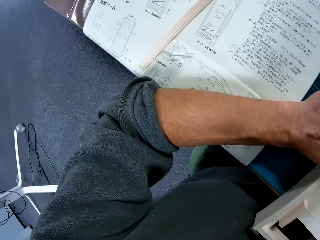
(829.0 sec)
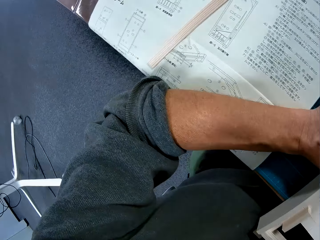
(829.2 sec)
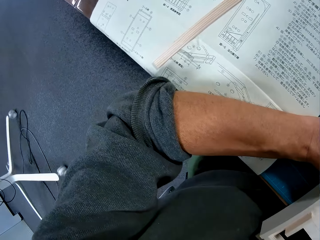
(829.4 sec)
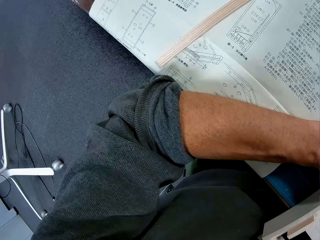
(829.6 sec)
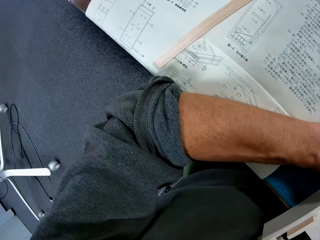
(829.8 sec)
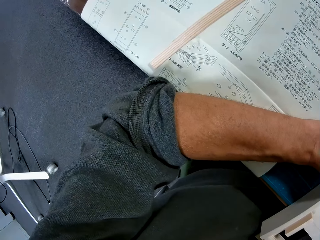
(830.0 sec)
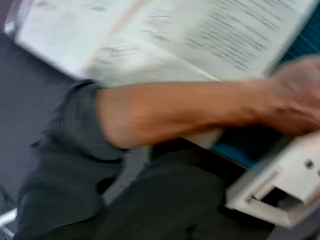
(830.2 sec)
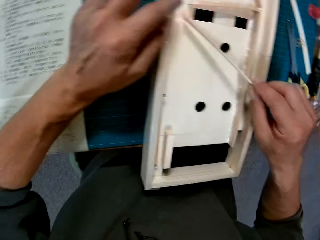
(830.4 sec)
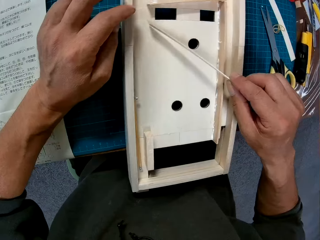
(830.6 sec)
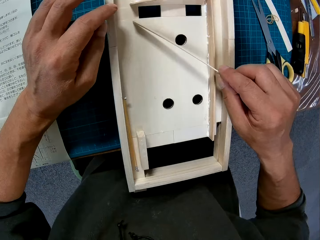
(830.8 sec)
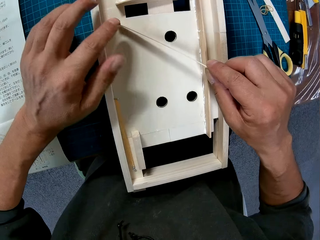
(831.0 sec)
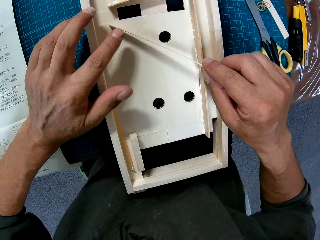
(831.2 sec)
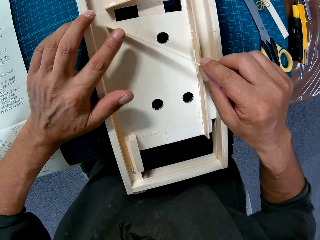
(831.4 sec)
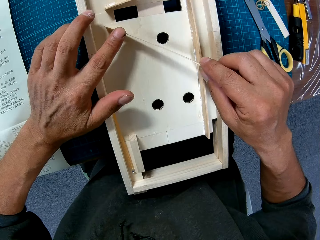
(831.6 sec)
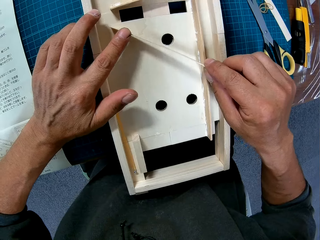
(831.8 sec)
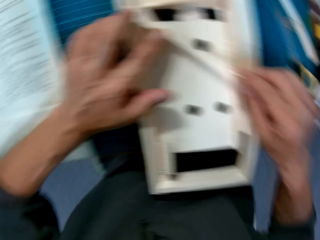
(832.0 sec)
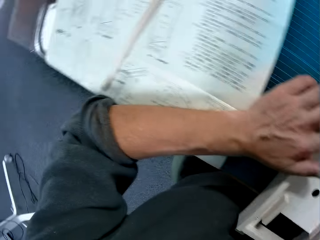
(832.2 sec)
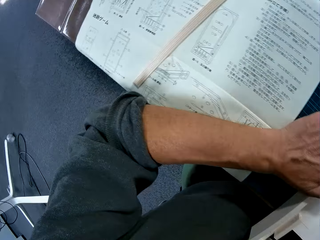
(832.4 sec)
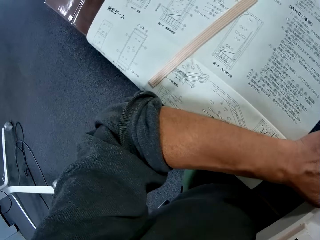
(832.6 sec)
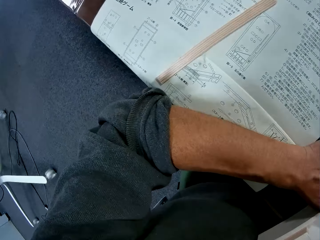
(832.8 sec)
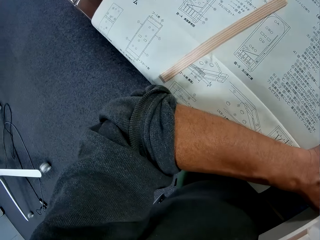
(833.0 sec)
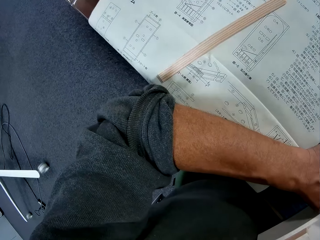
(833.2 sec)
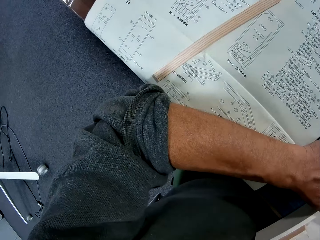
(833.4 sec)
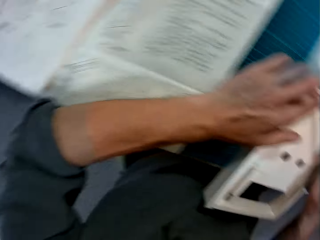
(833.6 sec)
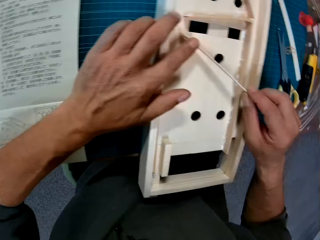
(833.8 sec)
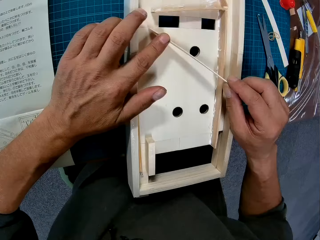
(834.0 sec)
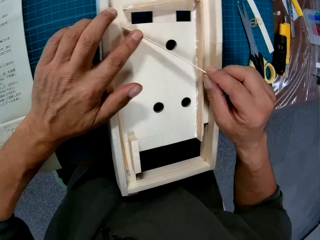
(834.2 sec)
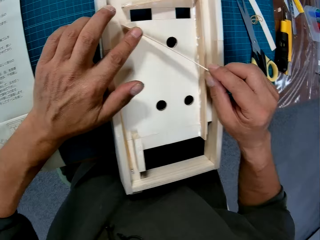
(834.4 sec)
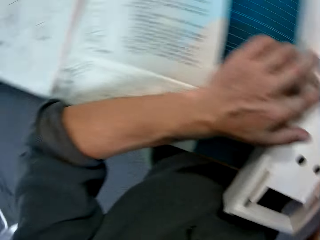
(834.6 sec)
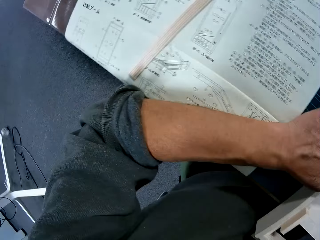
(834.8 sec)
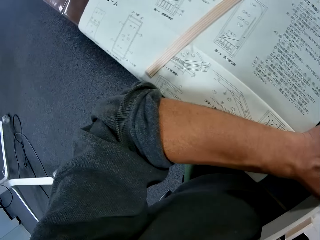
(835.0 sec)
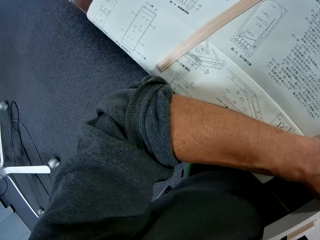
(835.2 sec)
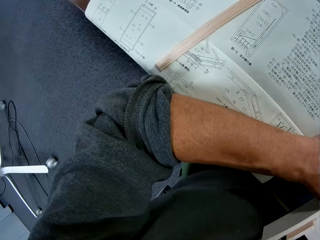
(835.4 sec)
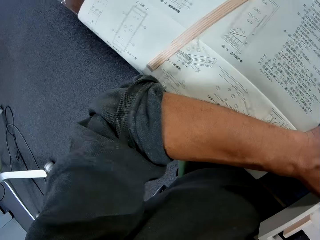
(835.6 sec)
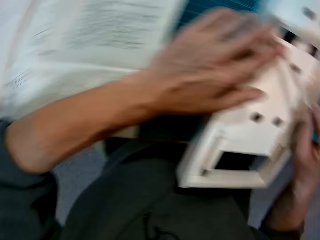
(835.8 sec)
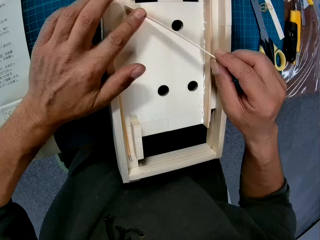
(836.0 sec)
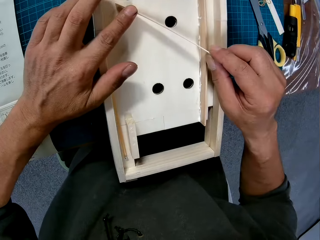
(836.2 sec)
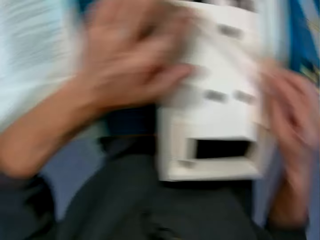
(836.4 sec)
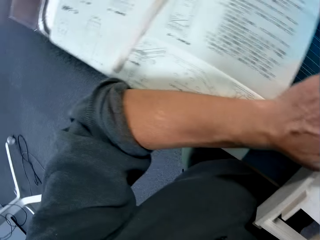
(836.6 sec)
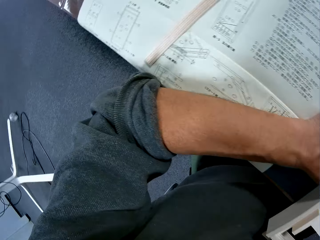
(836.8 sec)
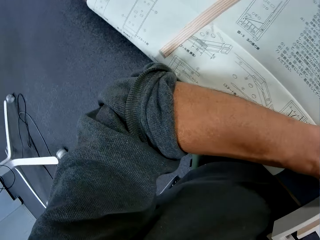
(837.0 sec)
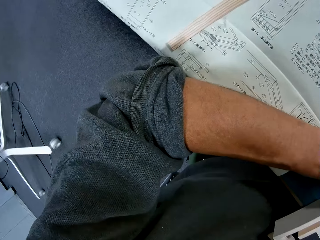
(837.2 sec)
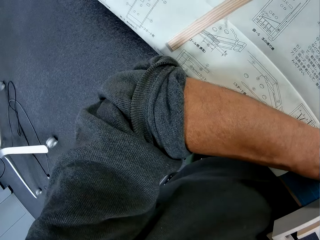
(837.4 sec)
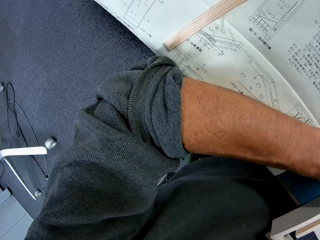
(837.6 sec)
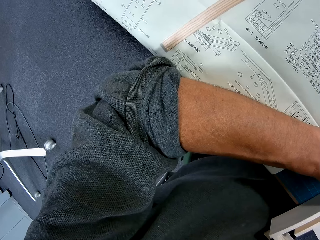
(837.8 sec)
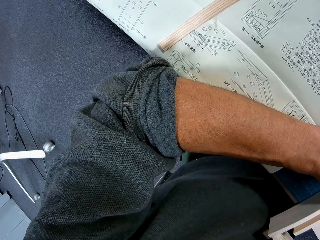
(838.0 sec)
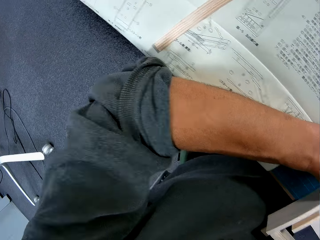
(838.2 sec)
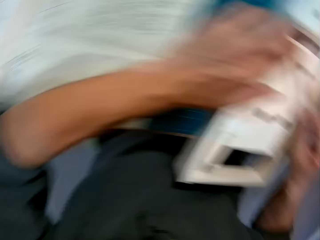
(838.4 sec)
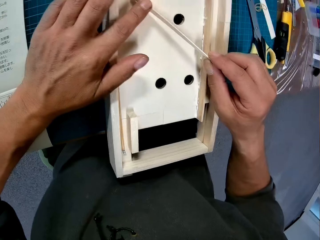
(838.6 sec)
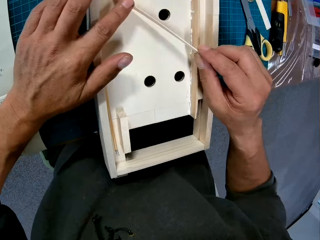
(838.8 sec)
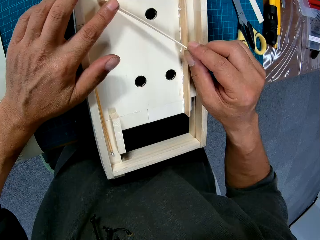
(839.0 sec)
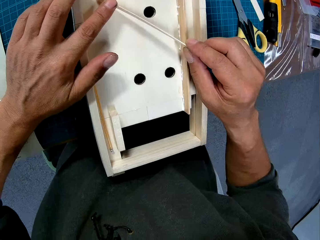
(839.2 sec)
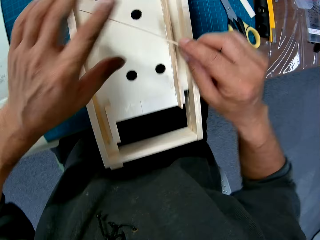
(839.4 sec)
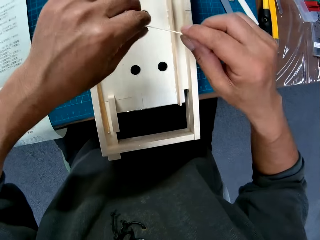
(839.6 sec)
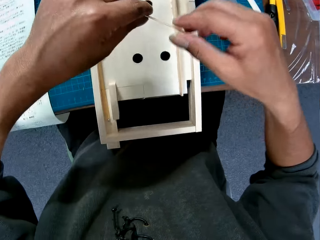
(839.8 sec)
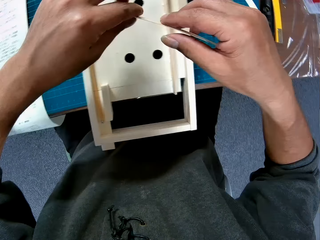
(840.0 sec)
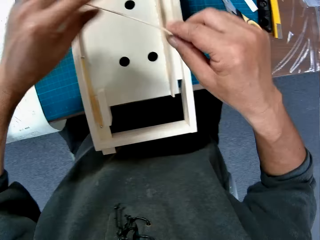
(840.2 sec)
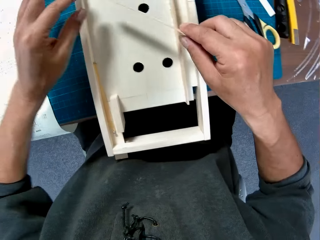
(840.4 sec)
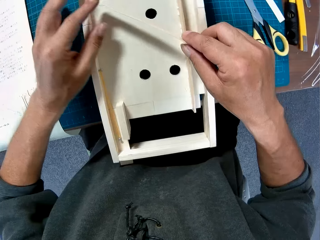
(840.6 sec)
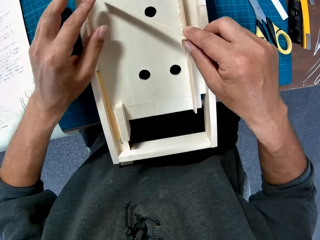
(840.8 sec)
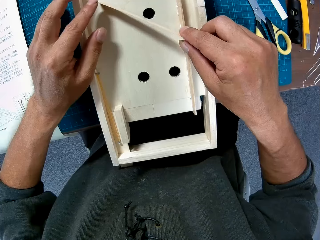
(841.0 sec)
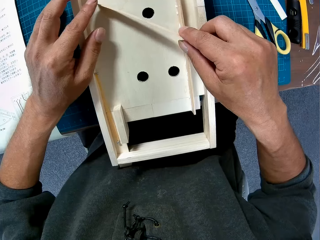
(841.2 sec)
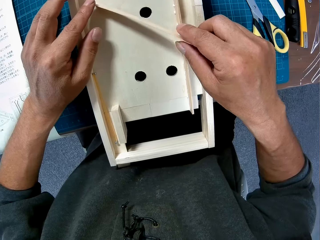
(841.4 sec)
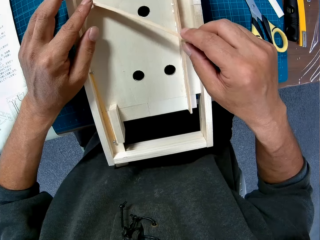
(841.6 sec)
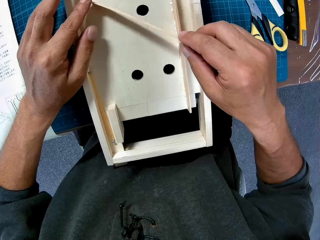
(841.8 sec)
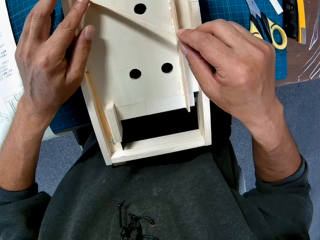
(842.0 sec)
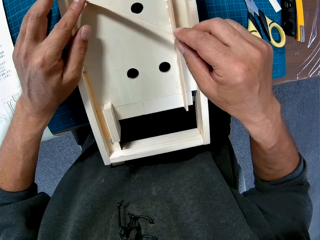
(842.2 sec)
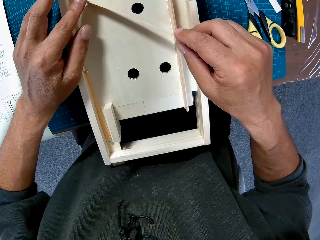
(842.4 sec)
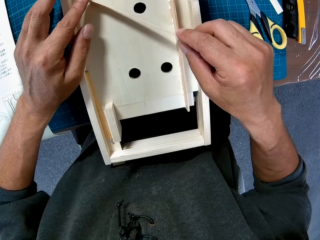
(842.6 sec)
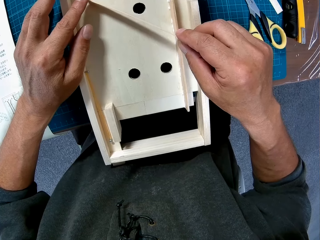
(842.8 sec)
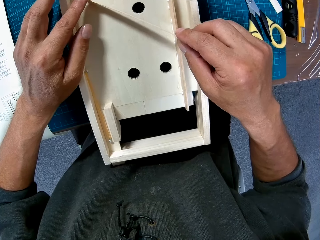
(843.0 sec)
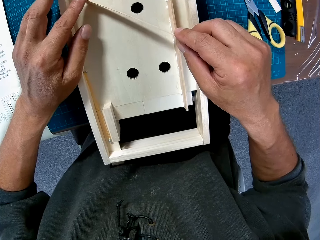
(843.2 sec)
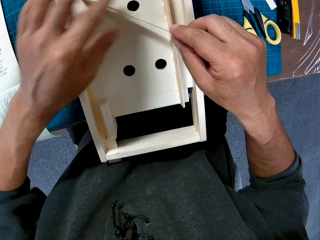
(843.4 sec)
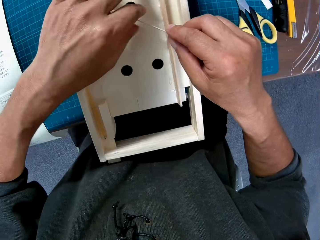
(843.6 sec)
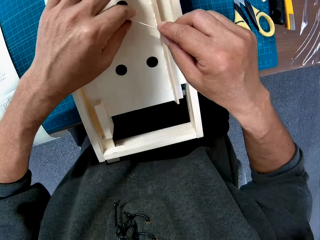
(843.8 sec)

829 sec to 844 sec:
The camera wearer places the first piece or foldable ruler on the mechanical model or counting board. He looks at the manual on the table. He places the first piece on the mechanical model. He looks at the manual on the table. He looks at the first piece. He looks at the manual on the table. He looks at the first piece. He looks at the manual on the table. He adjusts the piece in his hands. He places the first piece on the mechanical model.

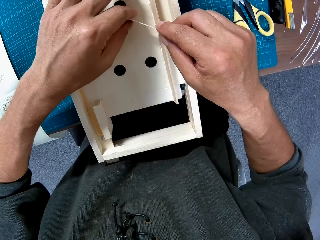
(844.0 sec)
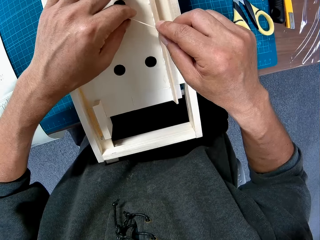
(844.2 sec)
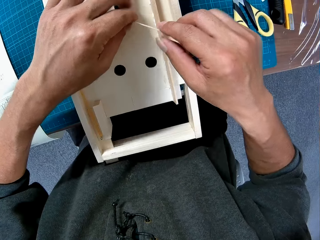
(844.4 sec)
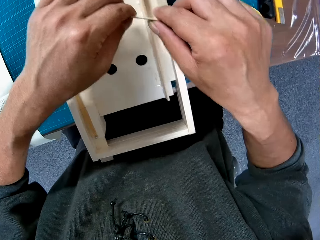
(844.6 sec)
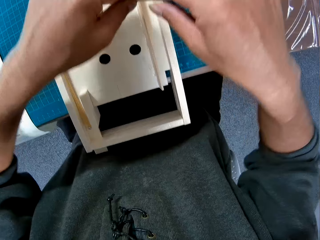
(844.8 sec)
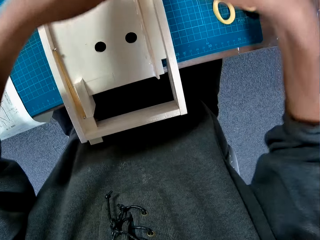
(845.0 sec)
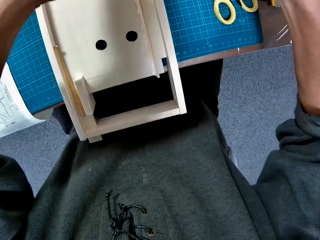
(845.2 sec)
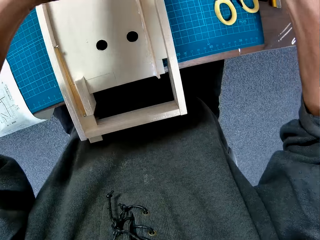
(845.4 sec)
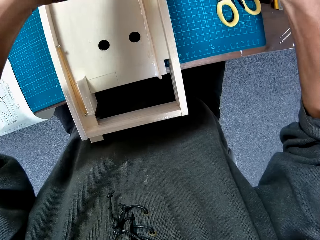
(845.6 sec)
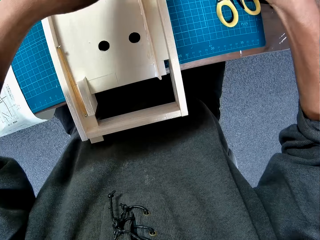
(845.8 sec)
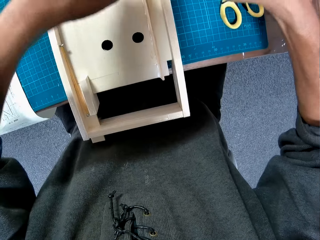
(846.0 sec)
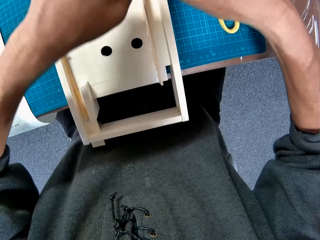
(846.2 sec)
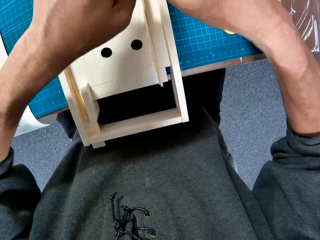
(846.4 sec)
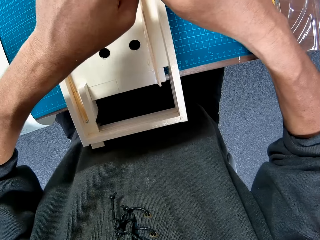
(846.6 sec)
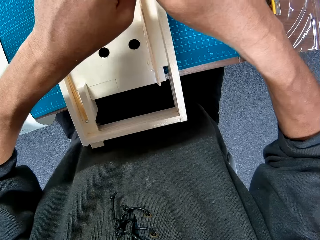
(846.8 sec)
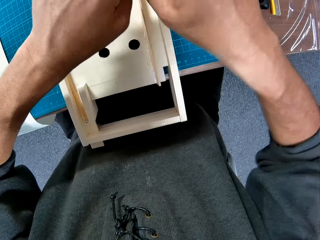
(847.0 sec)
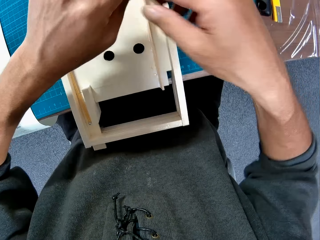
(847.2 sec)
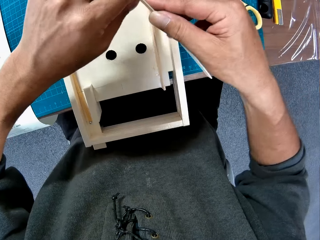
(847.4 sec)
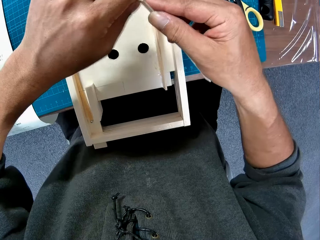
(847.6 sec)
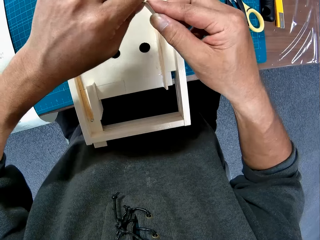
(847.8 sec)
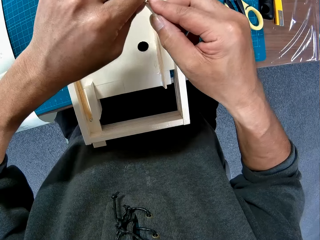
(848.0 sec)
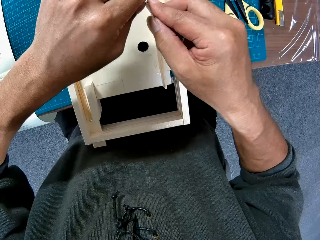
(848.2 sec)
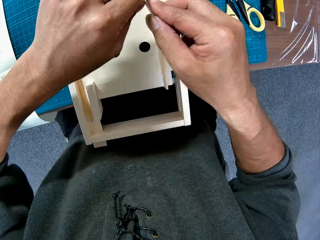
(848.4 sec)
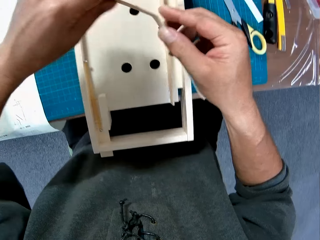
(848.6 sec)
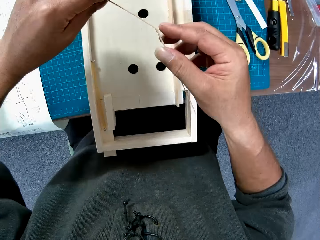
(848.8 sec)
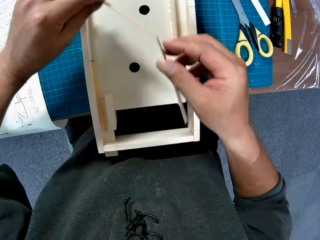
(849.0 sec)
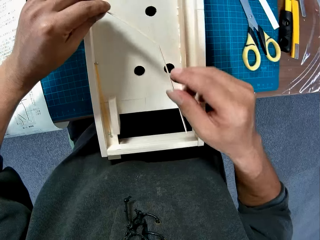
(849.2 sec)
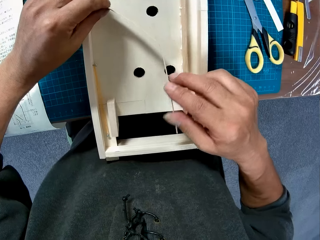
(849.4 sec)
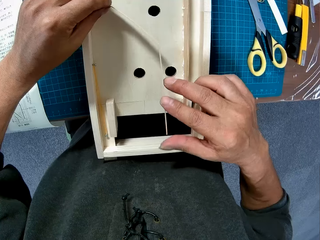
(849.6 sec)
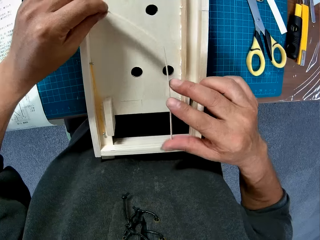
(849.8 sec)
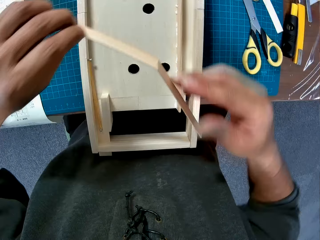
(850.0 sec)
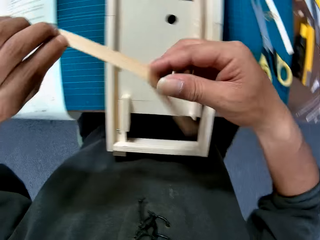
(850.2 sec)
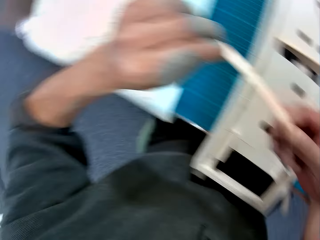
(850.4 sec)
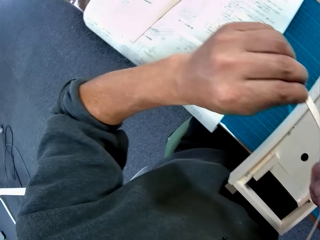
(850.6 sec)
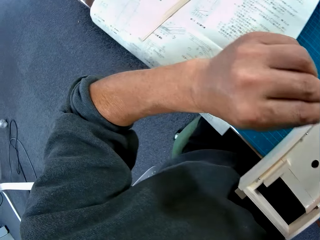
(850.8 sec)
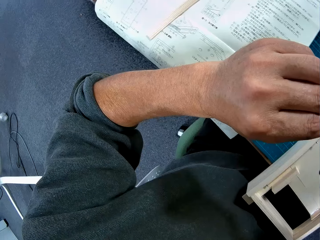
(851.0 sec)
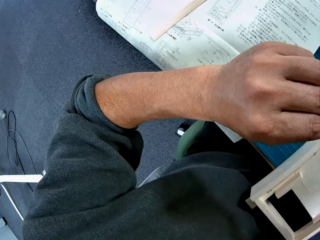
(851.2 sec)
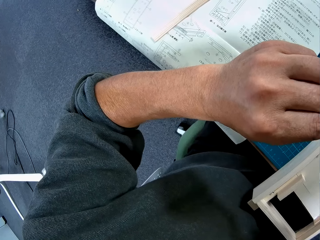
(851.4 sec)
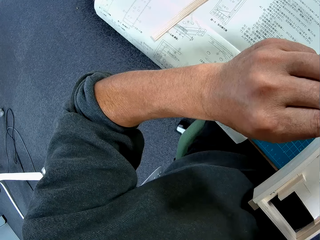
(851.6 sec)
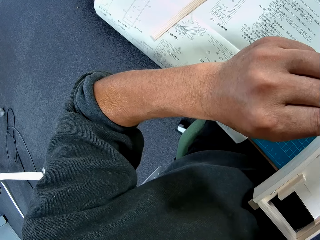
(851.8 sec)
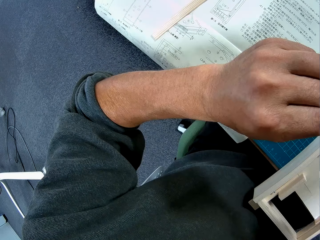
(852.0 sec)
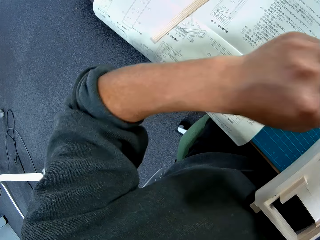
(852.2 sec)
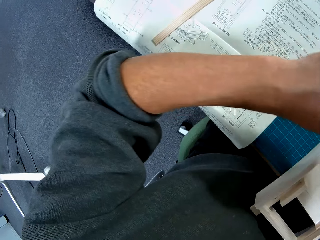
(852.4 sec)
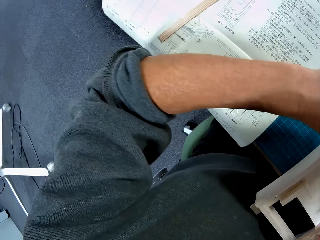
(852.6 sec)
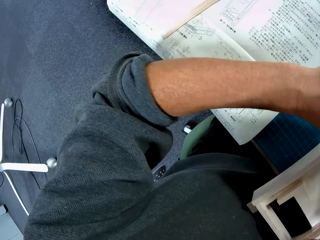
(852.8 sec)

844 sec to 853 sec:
The camera wearer bends the first piece or foldable ruler.
